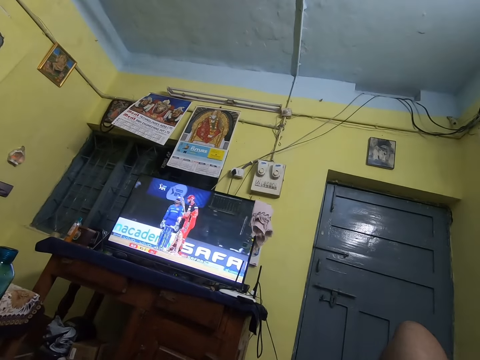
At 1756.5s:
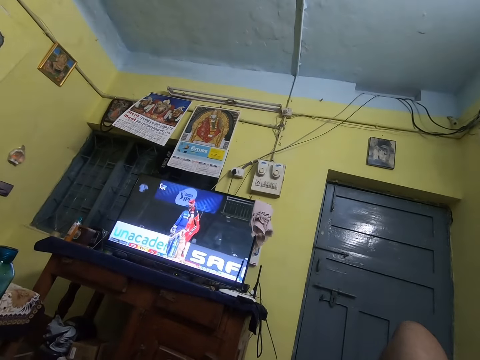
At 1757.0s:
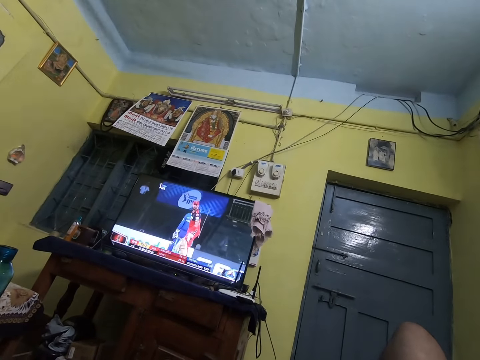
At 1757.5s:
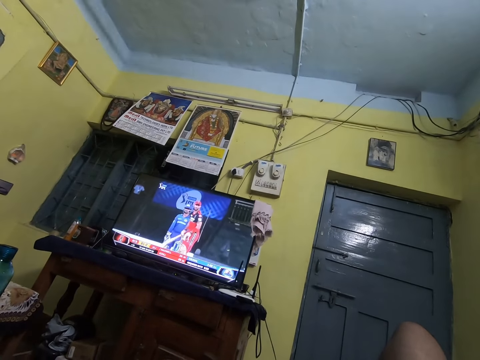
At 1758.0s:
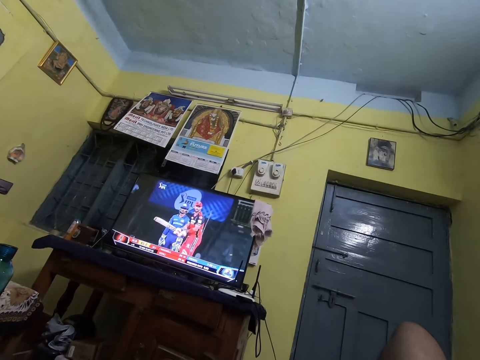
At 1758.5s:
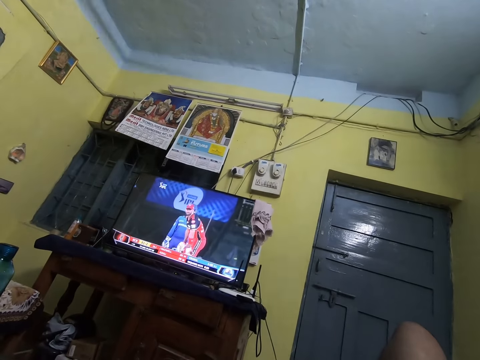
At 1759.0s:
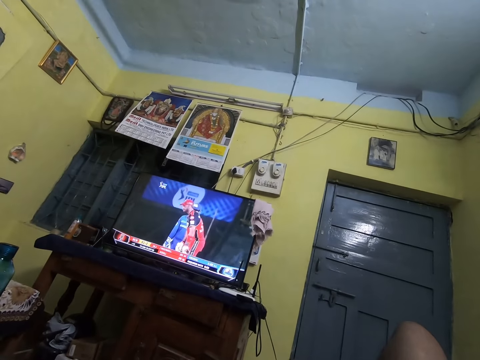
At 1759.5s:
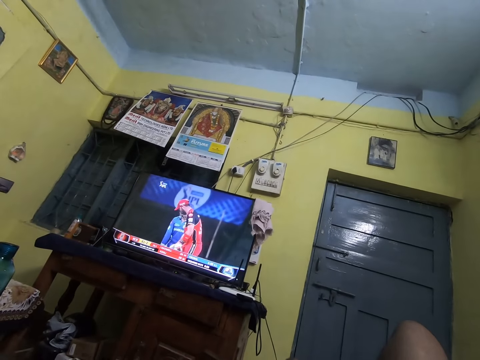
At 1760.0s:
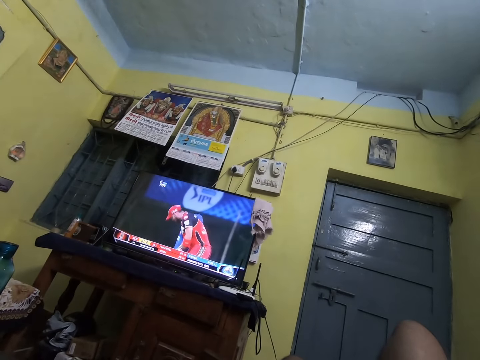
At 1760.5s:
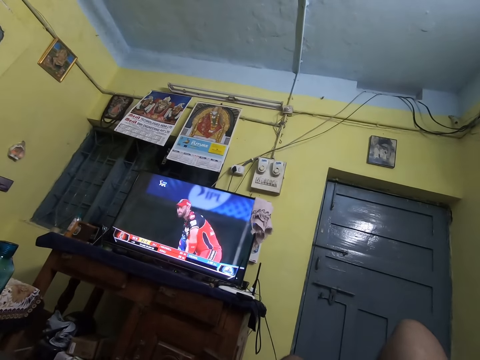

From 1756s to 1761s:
The camera wearer watches football on television on the couch.

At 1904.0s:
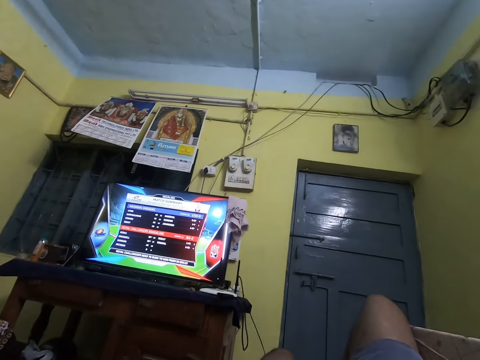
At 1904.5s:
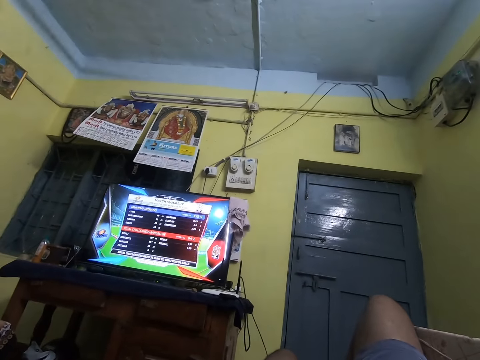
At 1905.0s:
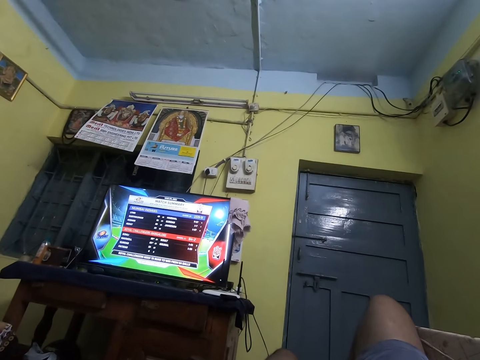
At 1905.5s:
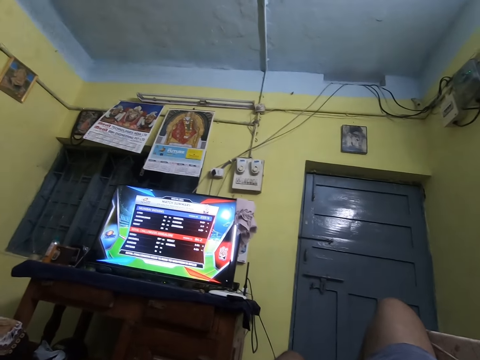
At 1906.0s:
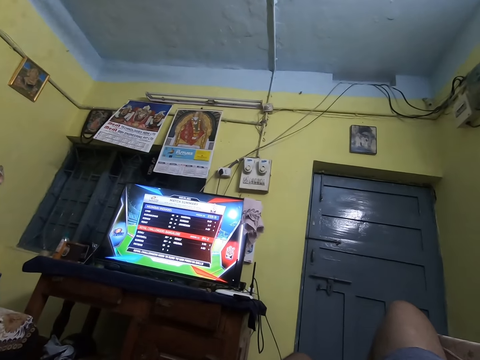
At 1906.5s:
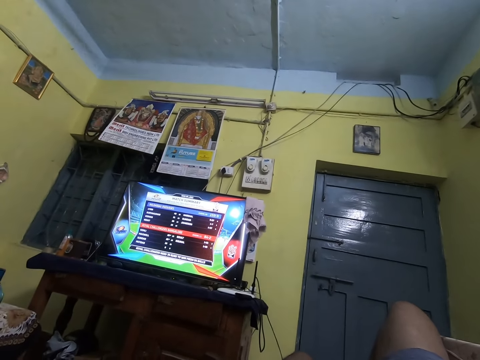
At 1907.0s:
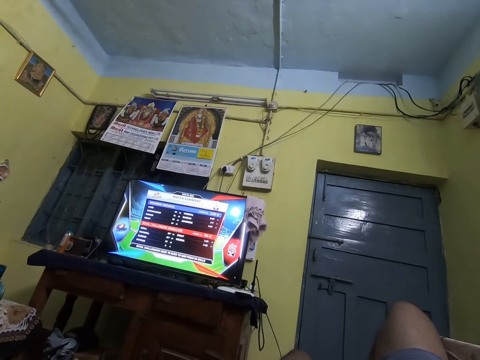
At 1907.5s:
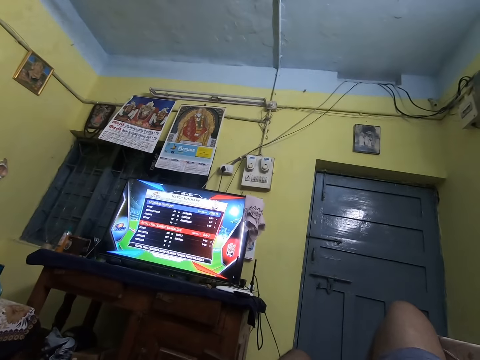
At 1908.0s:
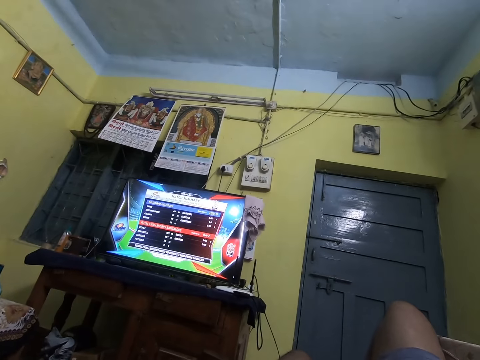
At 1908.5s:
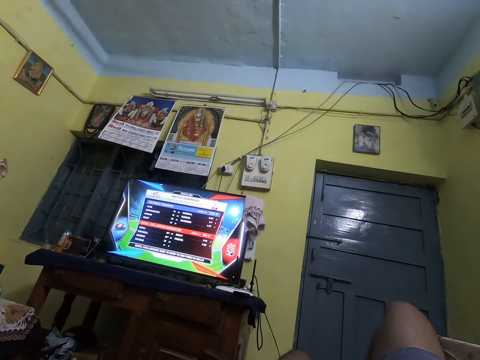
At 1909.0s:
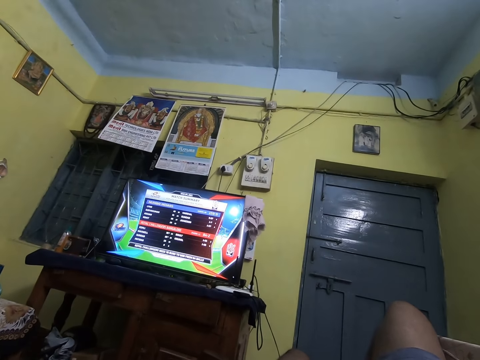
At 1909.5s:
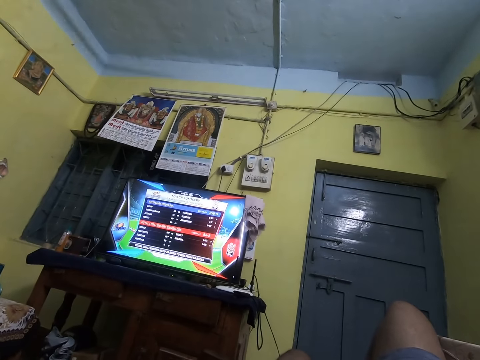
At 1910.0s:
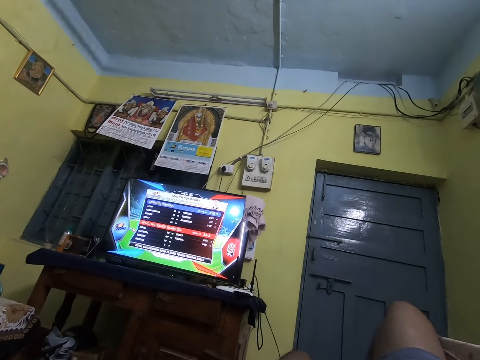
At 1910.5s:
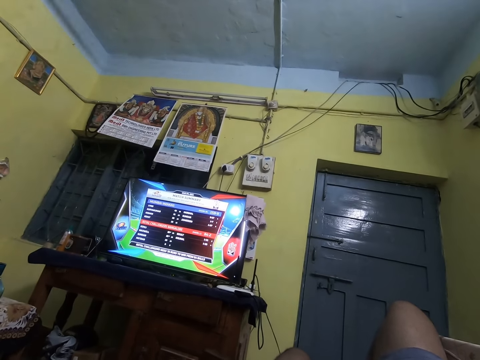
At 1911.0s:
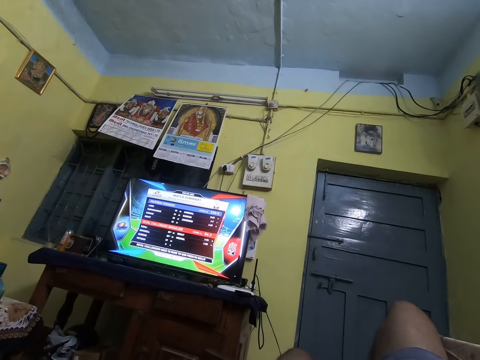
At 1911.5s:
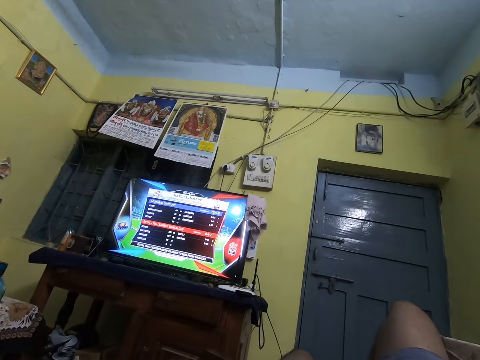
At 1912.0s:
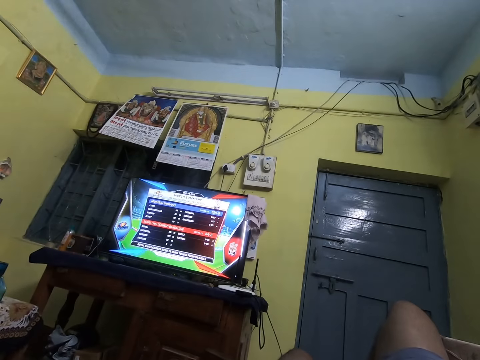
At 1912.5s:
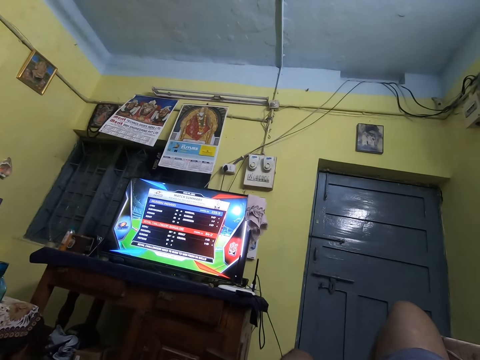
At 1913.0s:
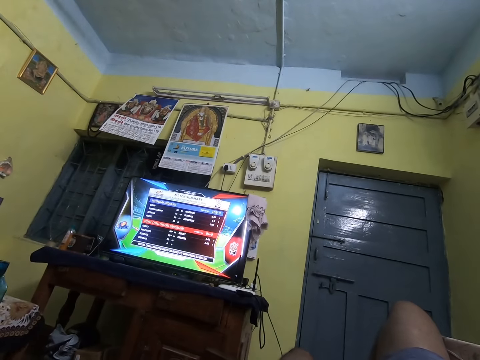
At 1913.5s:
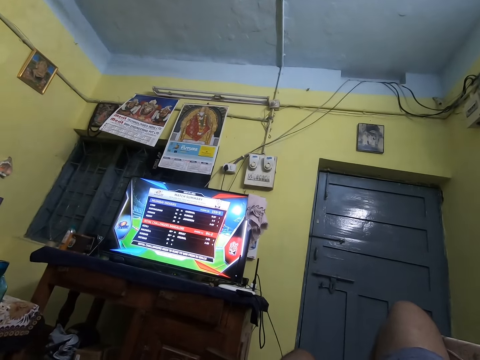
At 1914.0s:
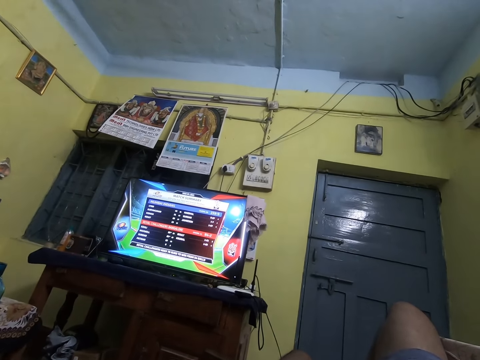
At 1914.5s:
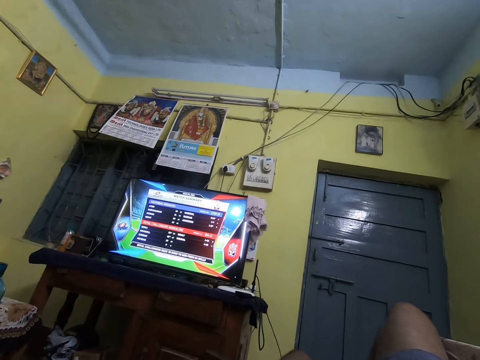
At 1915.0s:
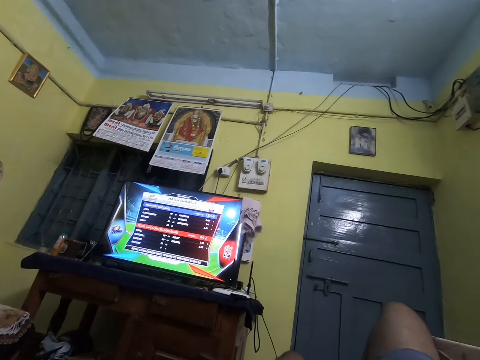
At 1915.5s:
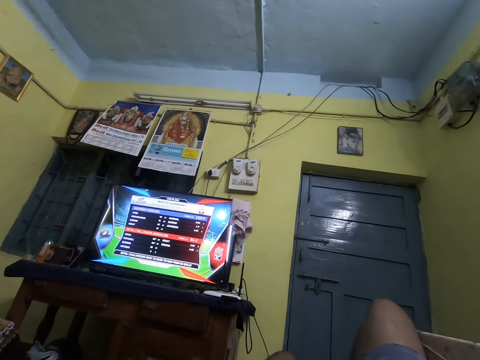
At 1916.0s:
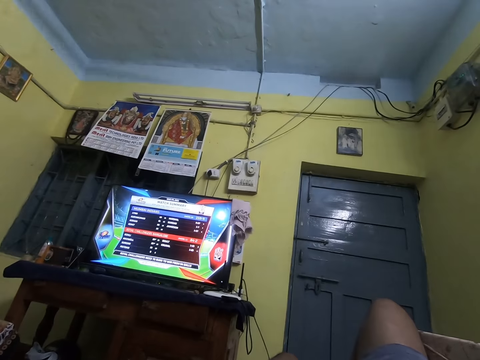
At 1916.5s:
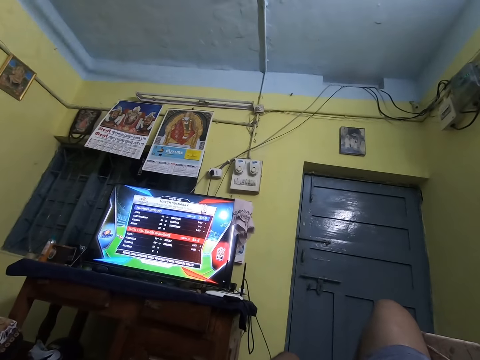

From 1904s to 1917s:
The camera wearer watches the television. They look around. They watch television again.

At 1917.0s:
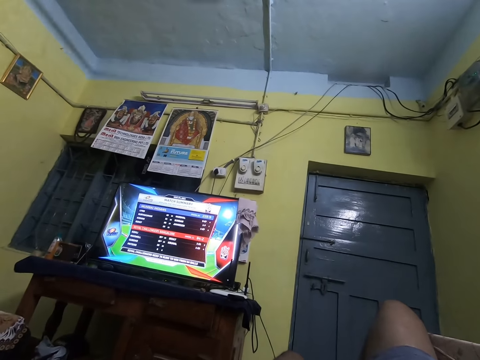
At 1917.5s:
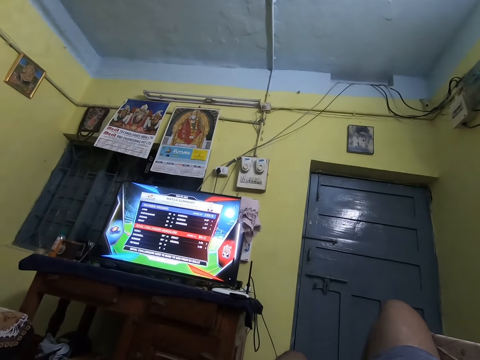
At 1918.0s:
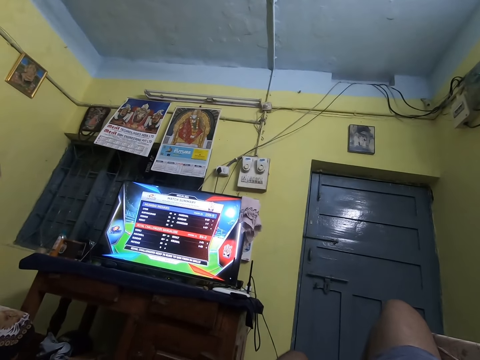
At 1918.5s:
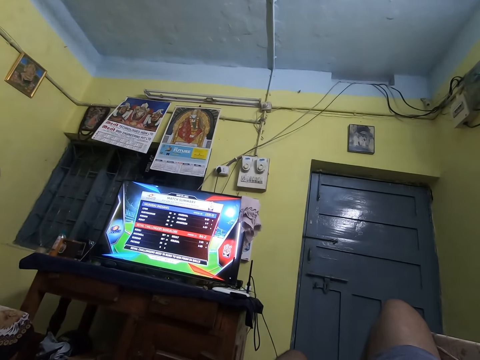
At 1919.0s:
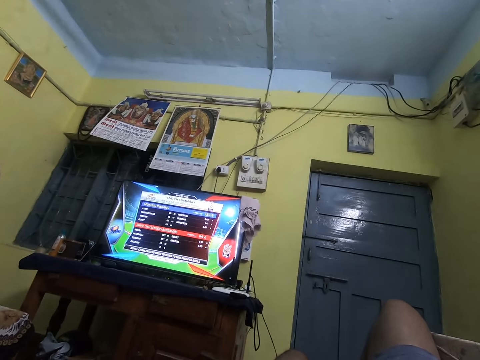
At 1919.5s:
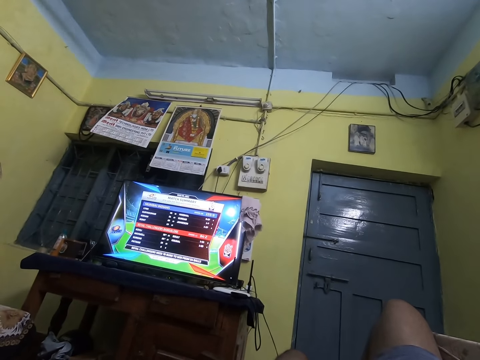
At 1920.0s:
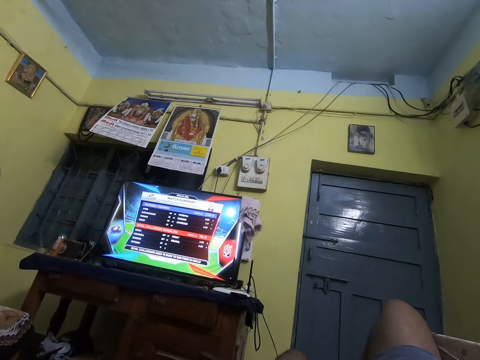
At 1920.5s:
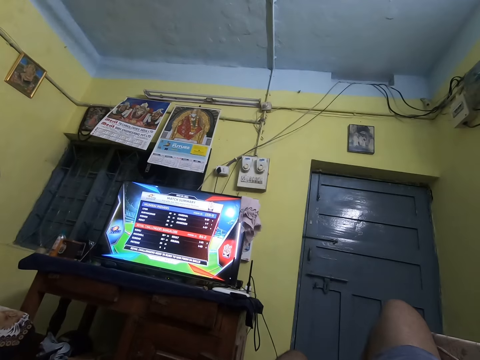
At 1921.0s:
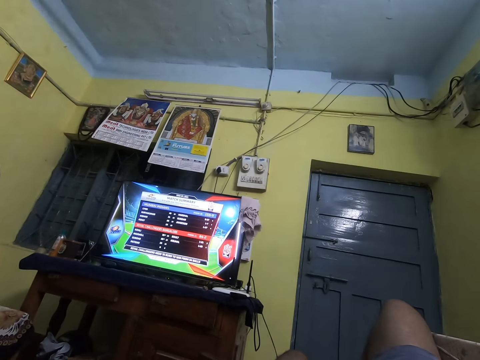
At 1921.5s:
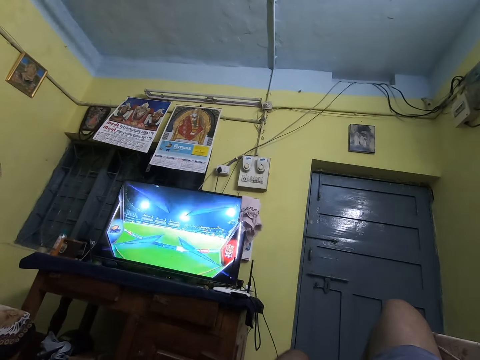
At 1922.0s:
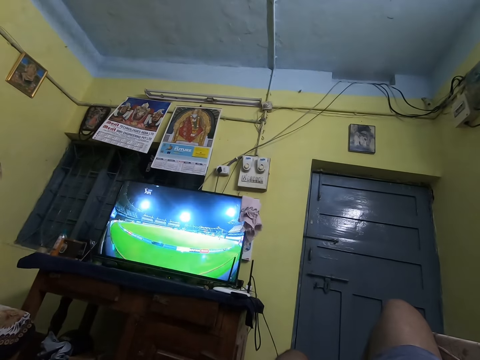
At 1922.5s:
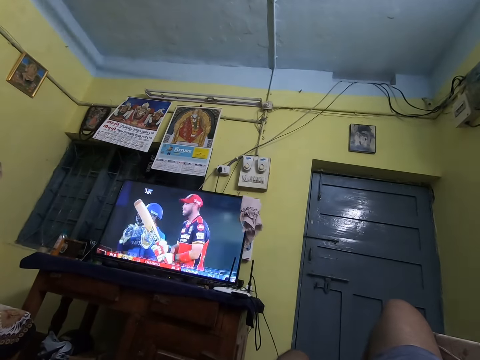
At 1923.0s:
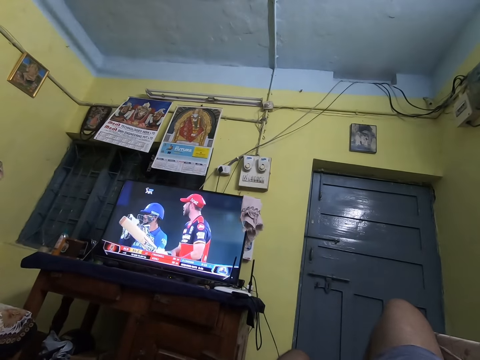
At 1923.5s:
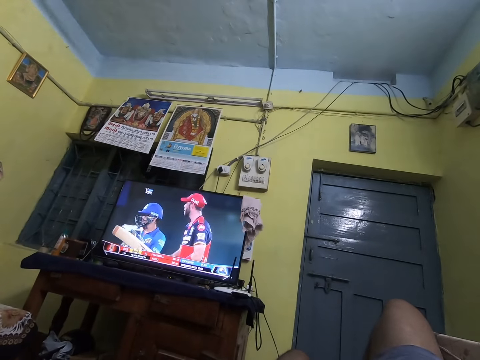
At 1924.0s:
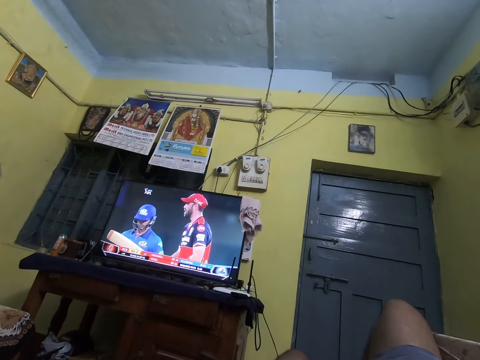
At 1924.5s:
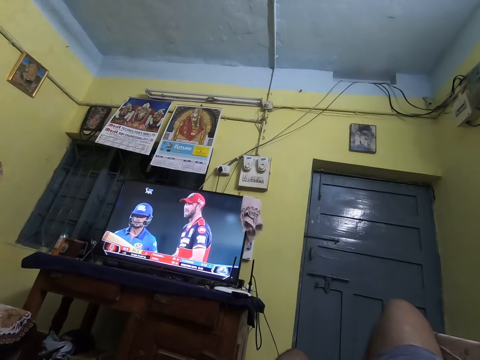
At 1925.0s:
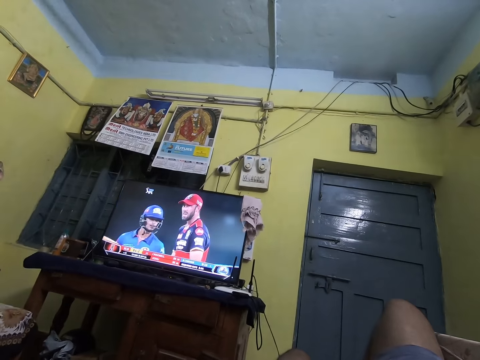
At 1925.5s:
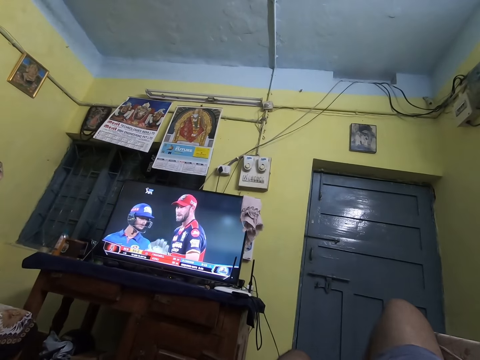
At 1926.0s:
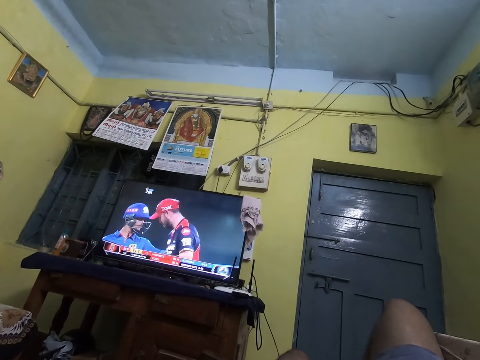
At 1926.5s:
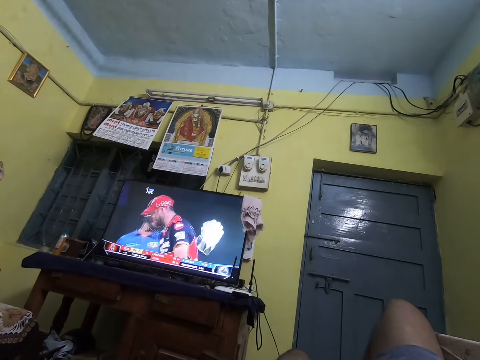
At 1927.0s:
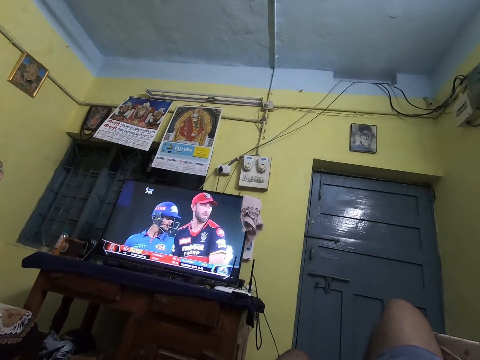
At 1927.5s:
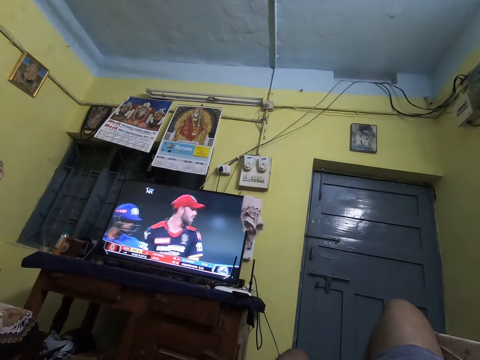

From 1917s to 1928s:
The camera wearer watches television.
